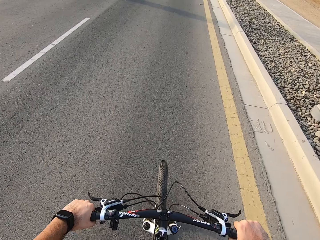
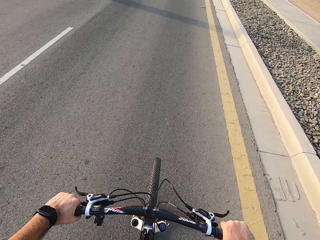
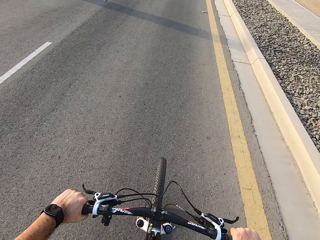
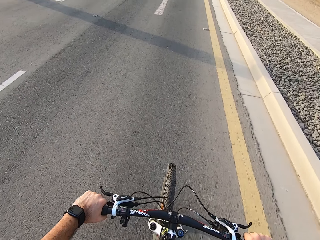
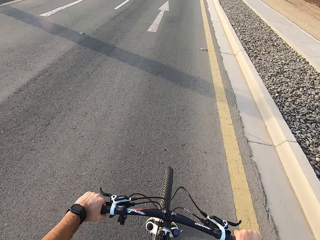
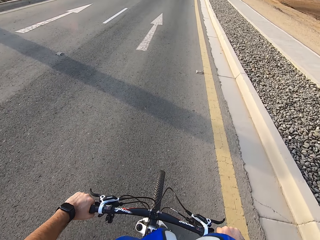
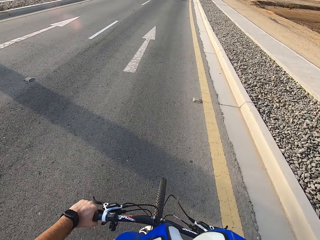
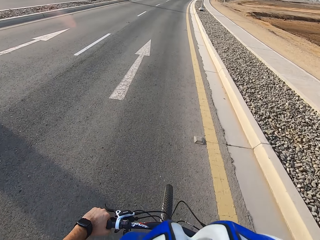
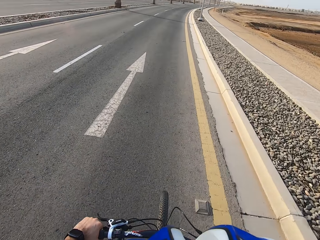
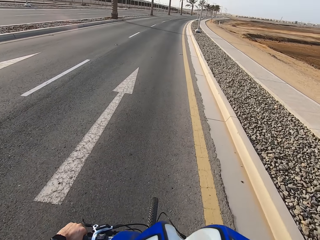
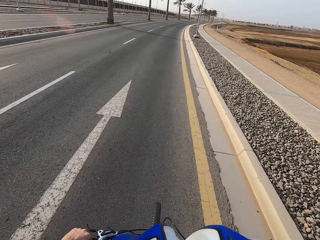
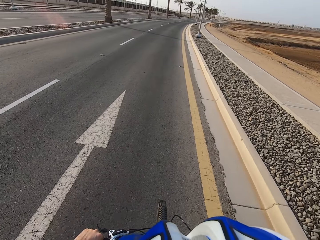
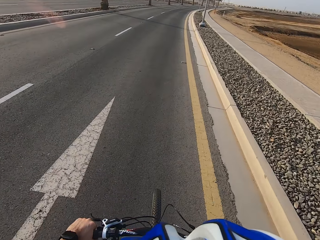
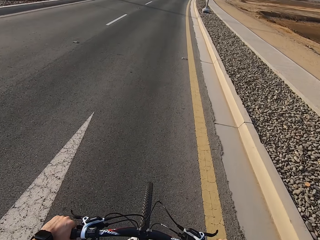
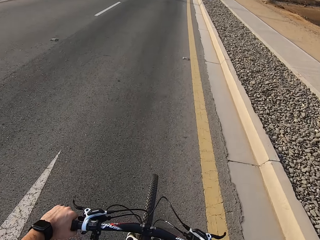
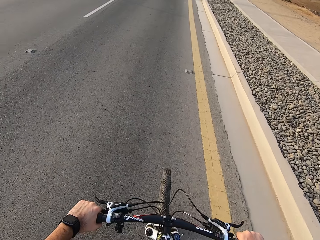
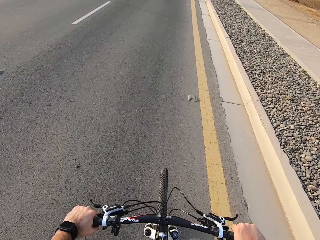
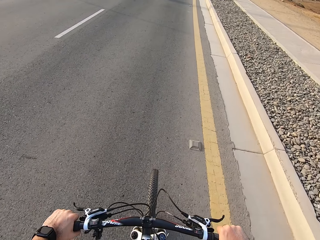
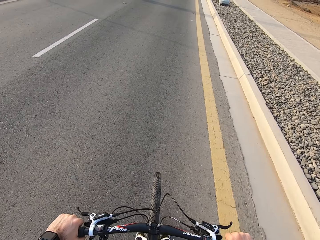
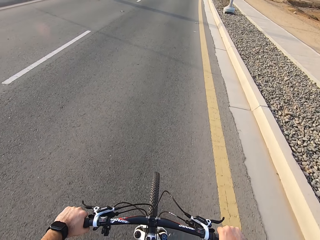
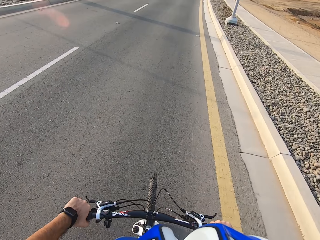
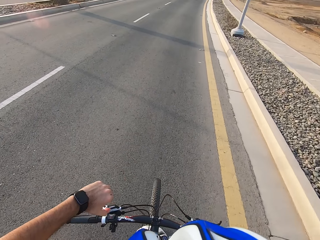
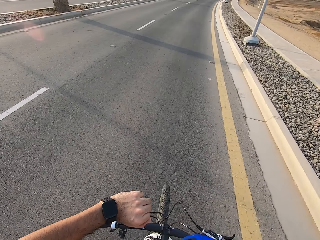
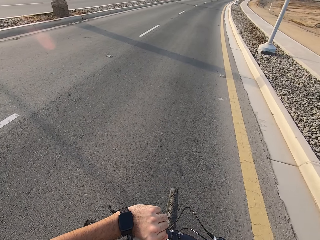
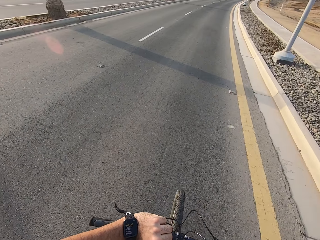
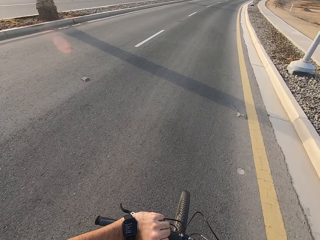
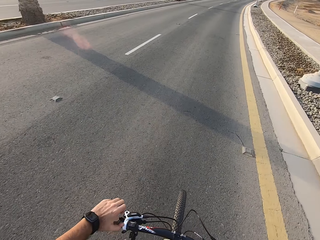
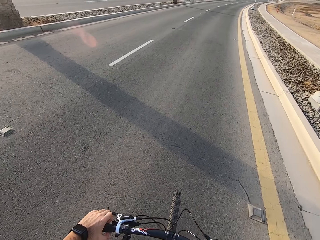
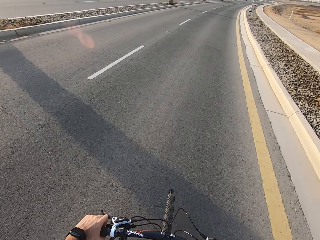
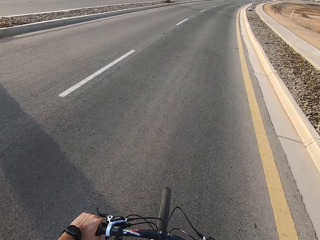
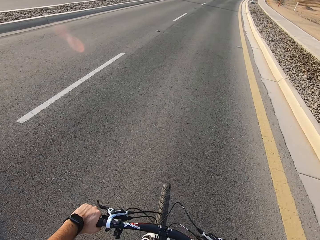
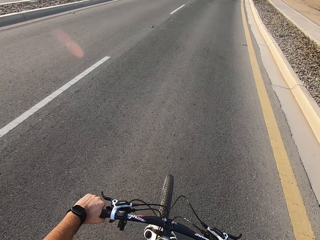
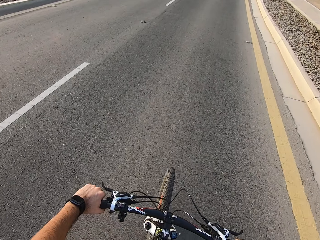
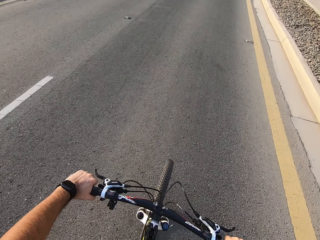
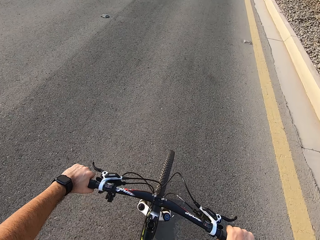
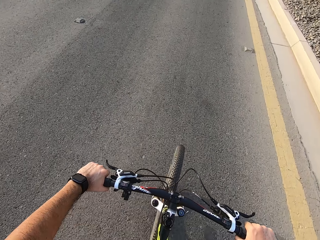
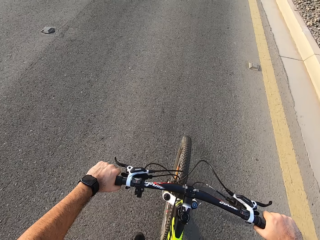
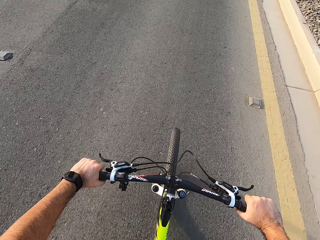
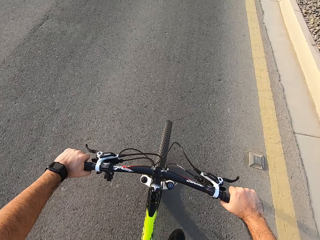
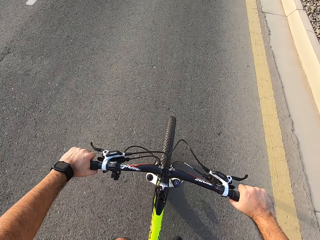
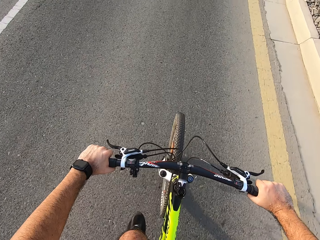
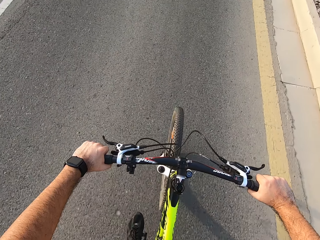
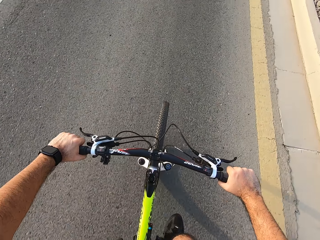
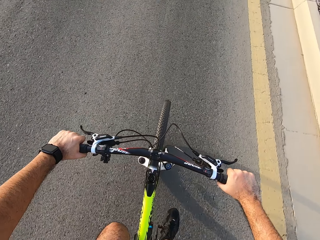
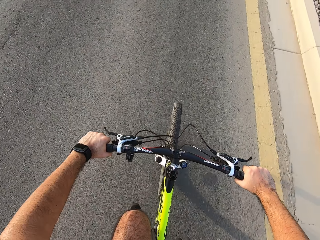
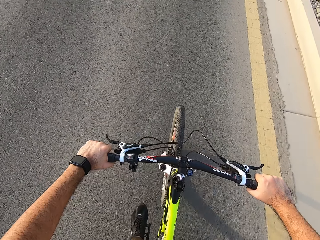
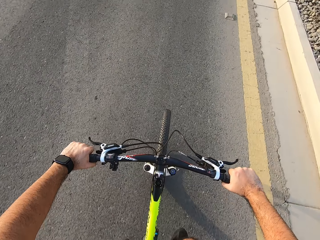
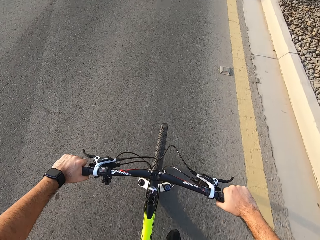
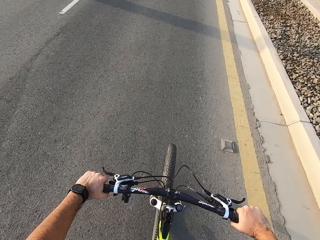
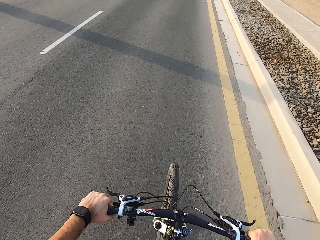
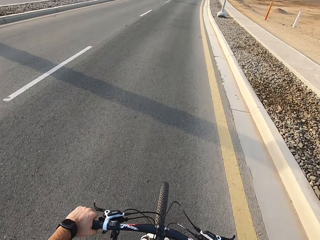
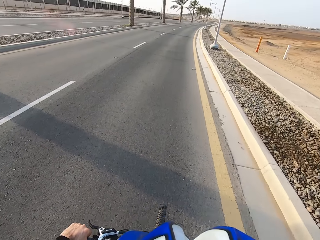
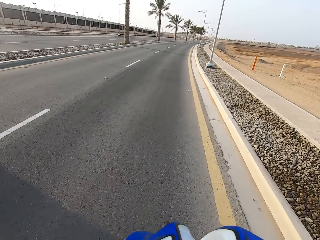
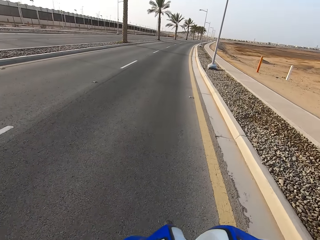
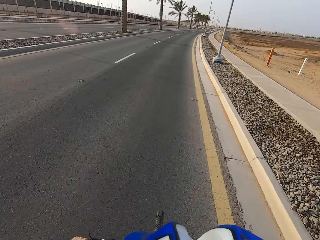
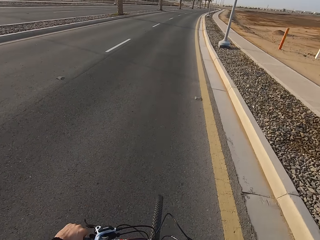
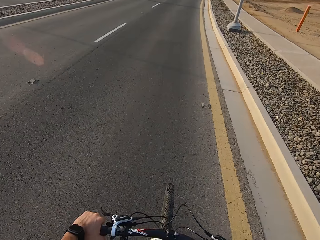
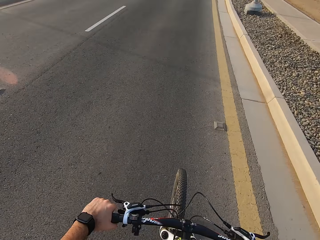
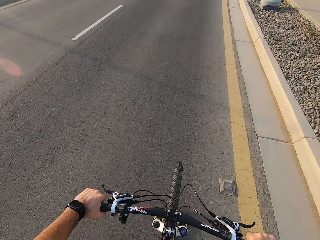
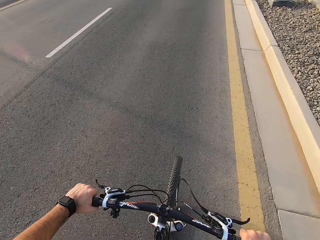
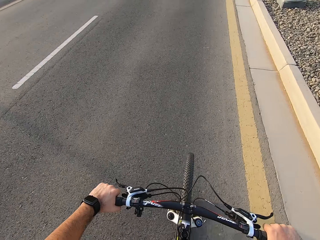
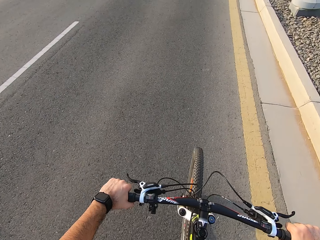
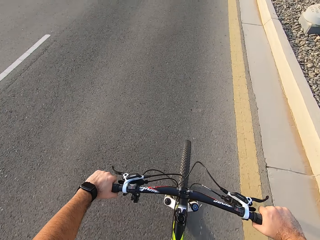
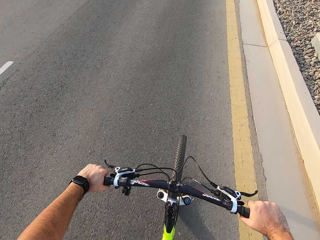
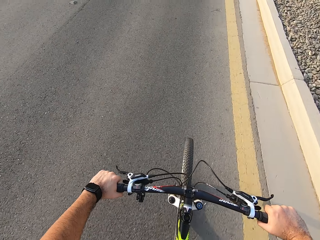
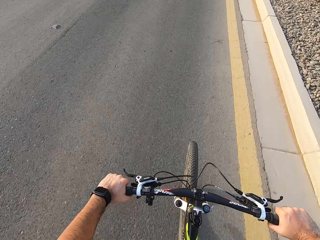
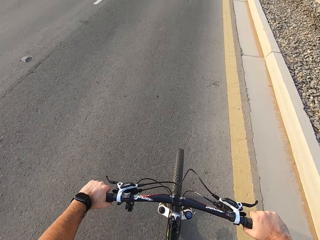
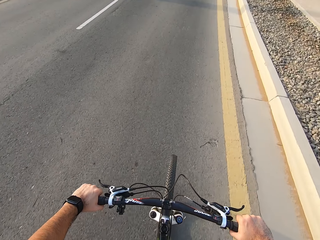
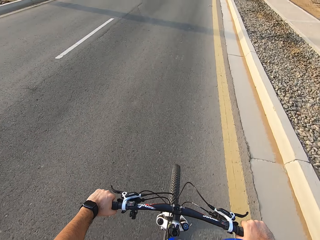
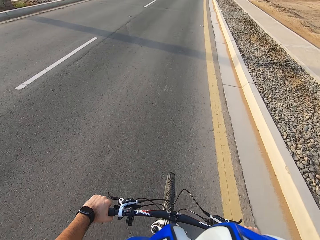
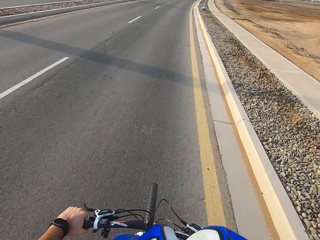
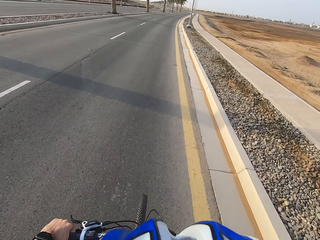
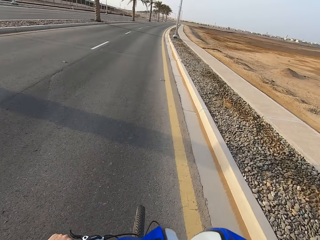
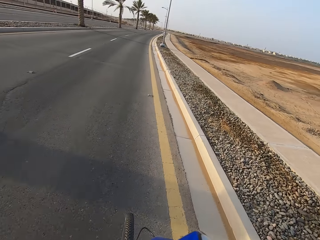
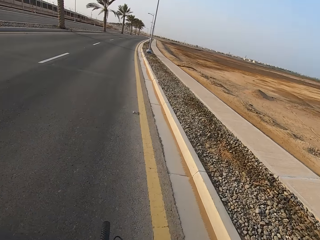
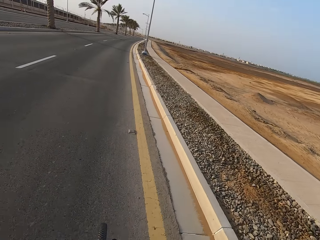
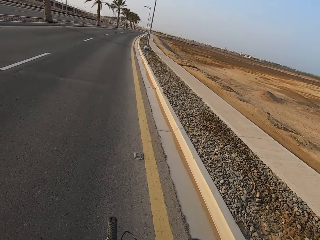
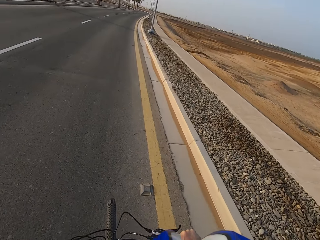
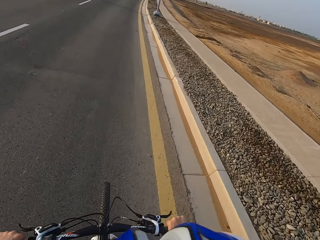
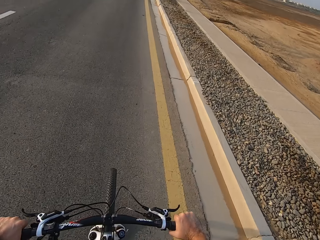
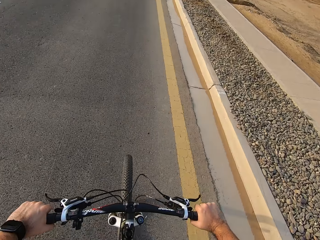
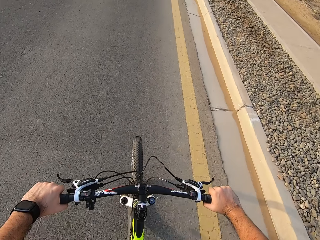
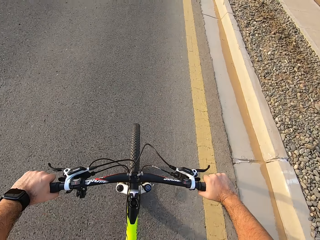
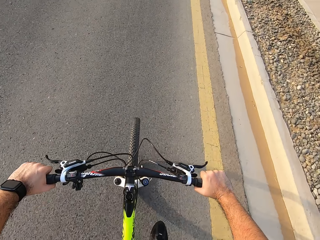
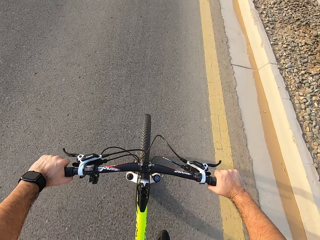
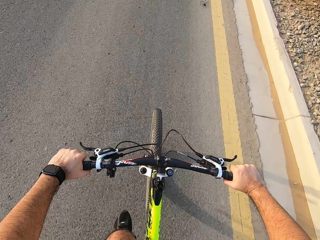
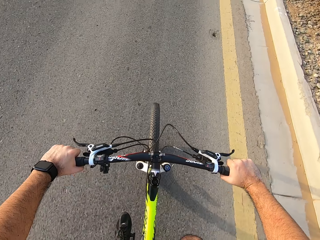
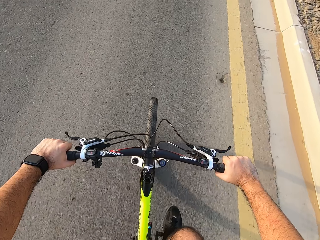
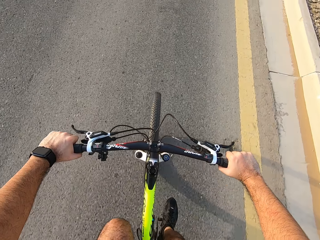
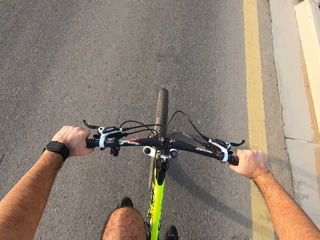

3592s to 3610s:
The camera wearer looks at the wrist watch. He rides a bicycle and puts his hands on the steering. He looks around.

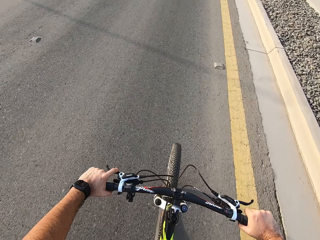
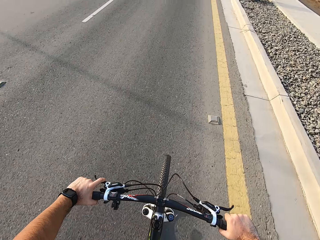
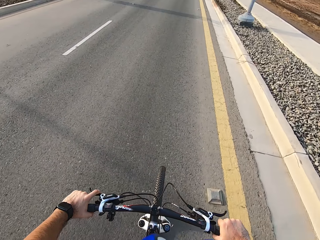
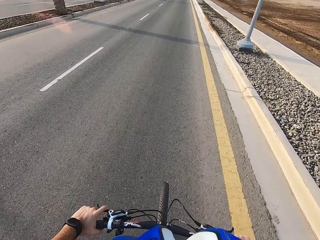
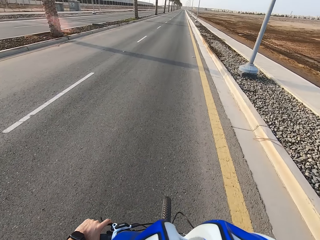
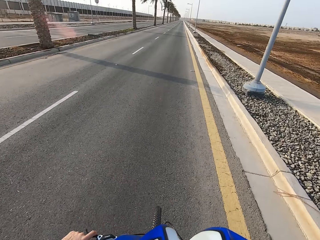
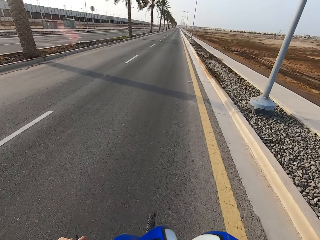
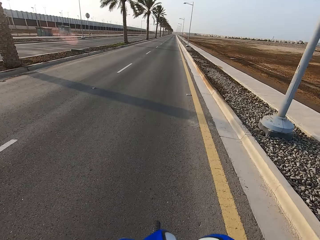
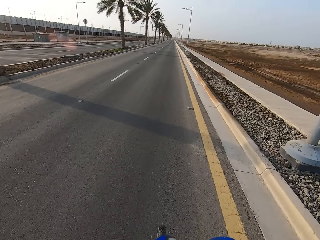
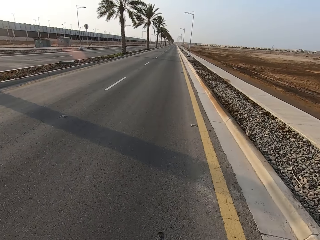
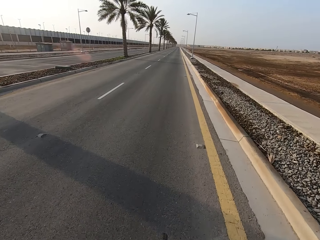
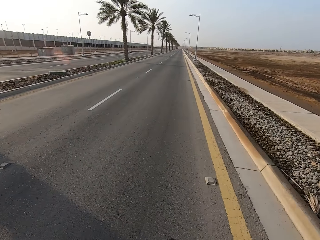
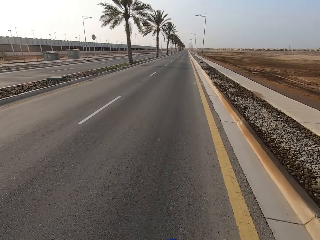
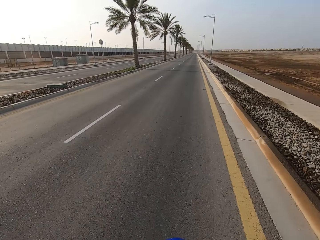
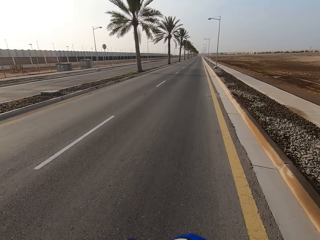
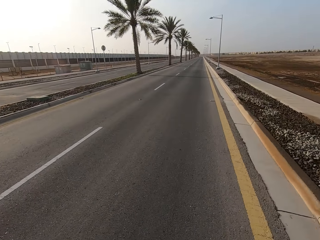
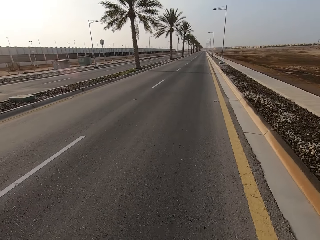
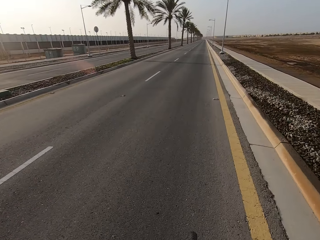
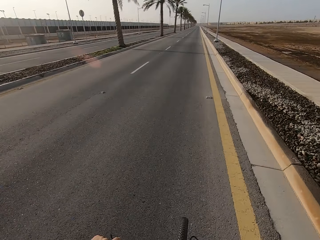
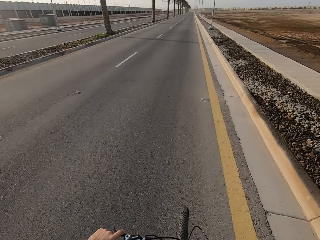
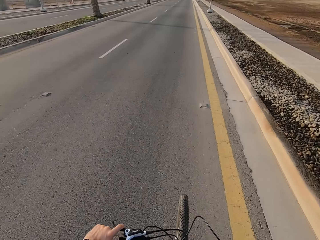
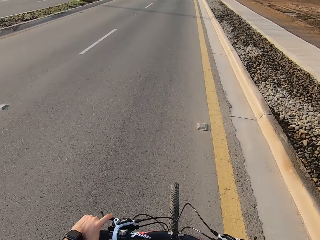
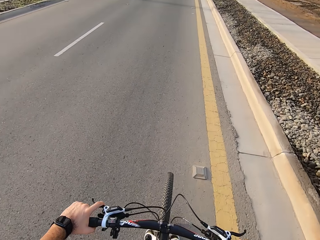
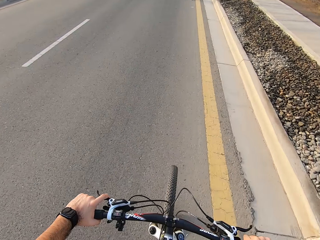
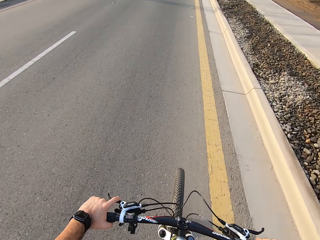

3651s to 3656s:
The camera wearer looks around the road. They ride a bicycle.
